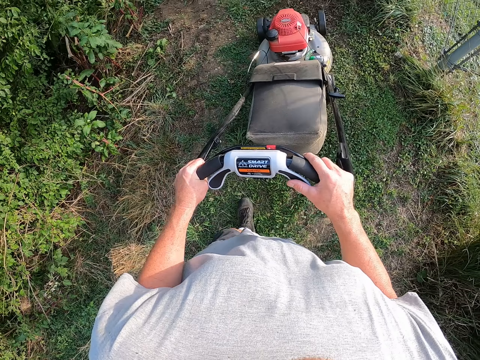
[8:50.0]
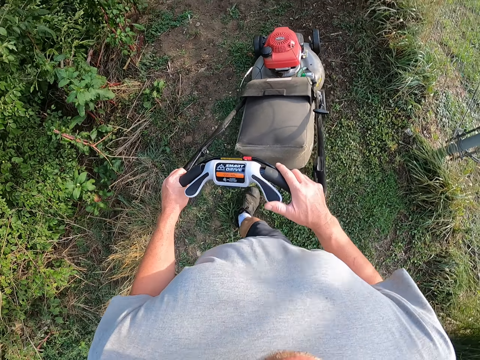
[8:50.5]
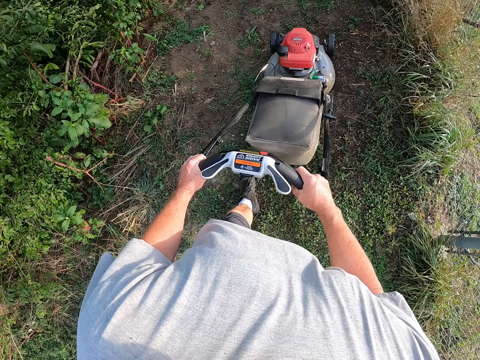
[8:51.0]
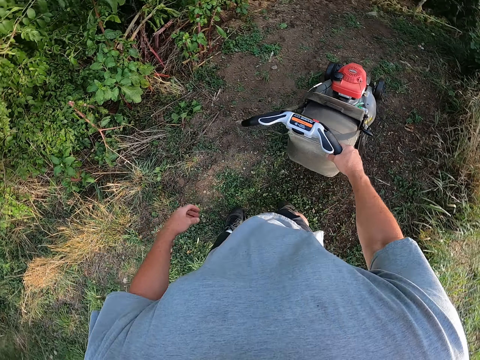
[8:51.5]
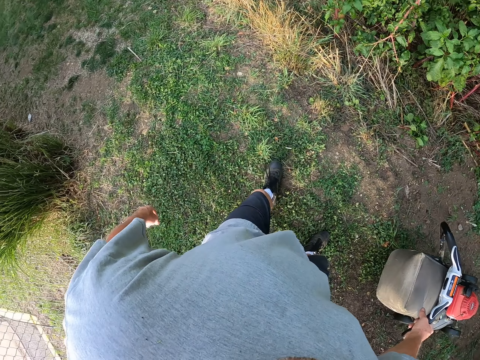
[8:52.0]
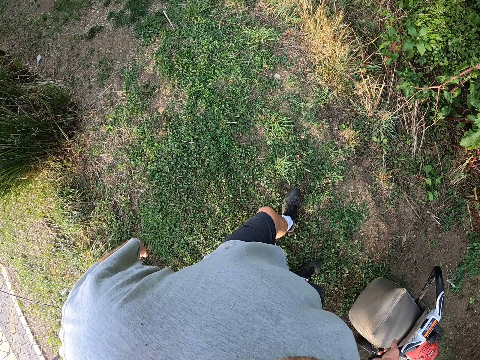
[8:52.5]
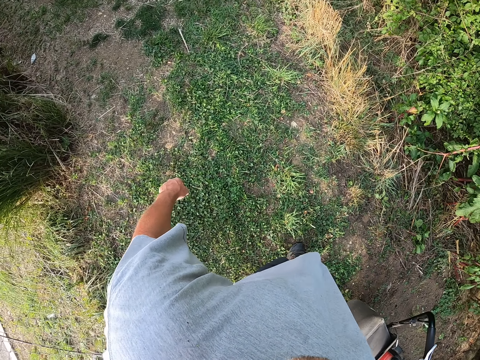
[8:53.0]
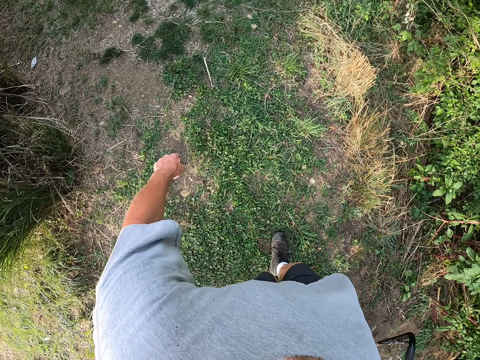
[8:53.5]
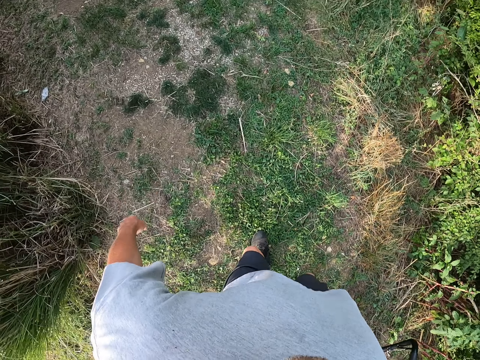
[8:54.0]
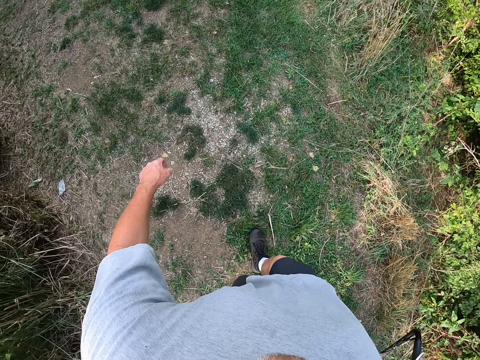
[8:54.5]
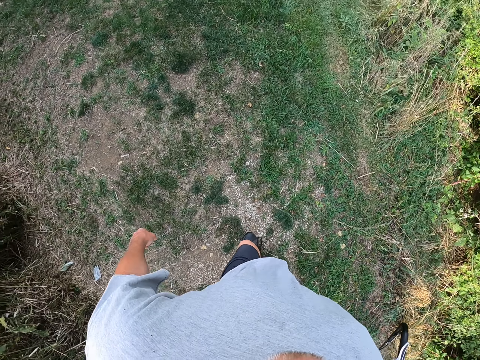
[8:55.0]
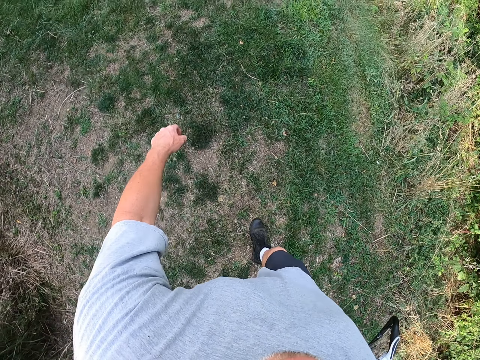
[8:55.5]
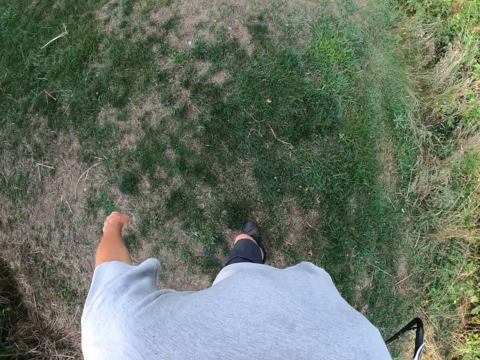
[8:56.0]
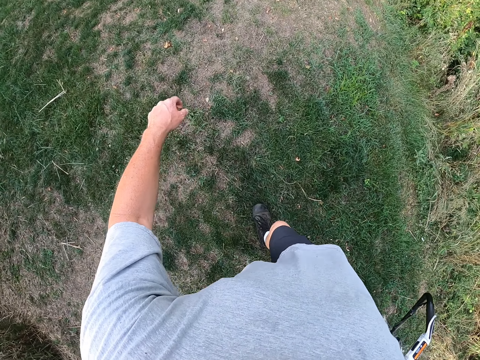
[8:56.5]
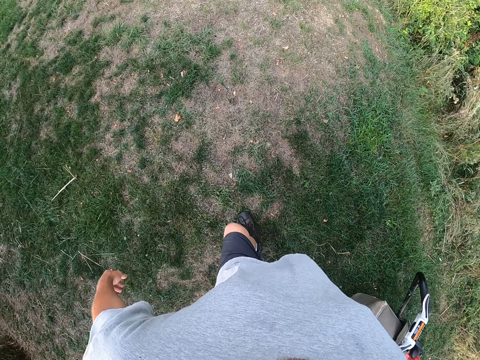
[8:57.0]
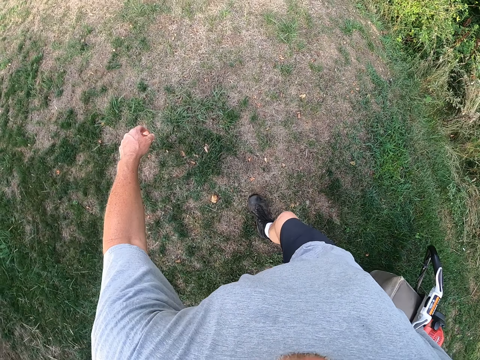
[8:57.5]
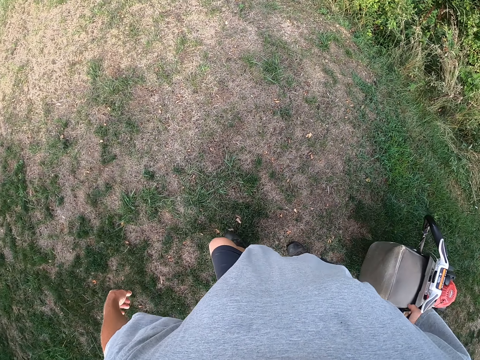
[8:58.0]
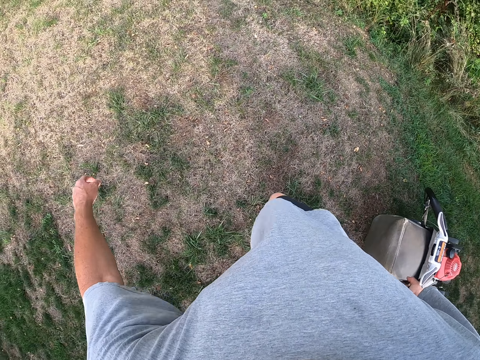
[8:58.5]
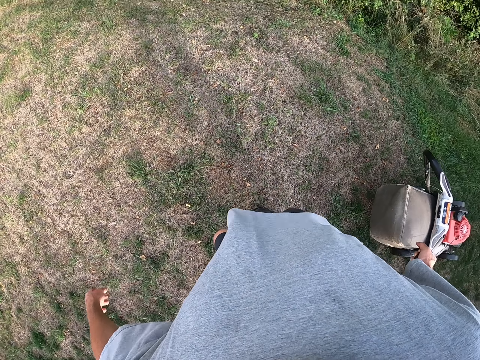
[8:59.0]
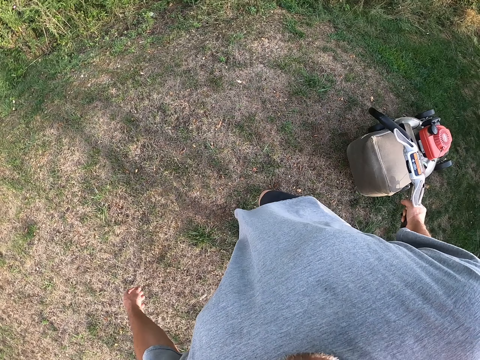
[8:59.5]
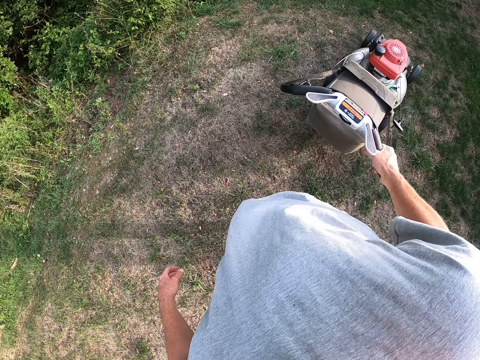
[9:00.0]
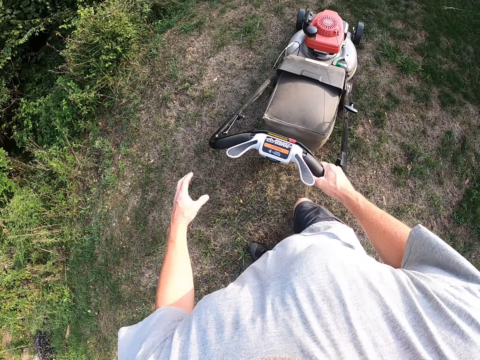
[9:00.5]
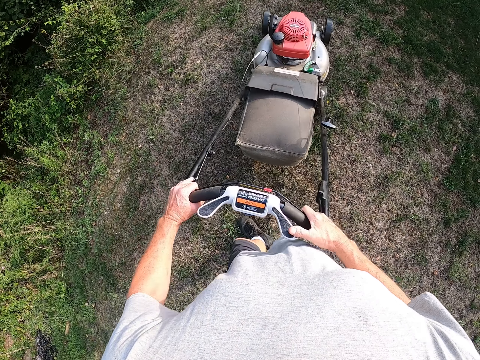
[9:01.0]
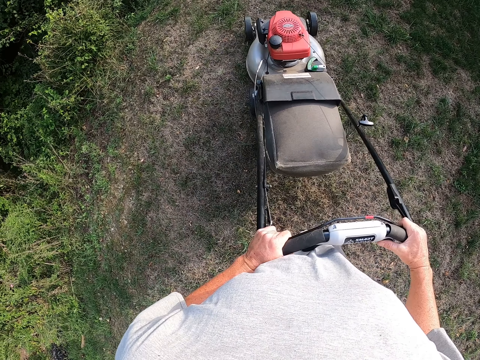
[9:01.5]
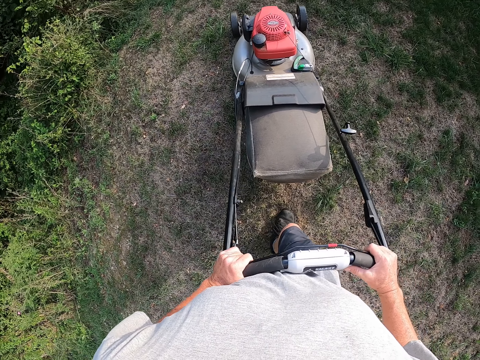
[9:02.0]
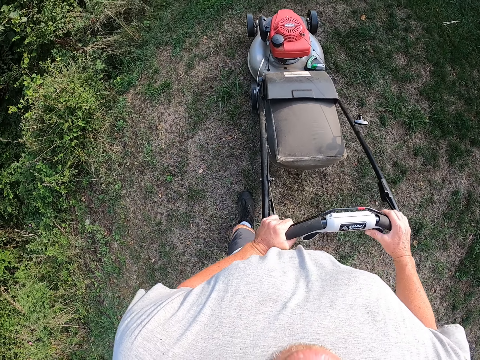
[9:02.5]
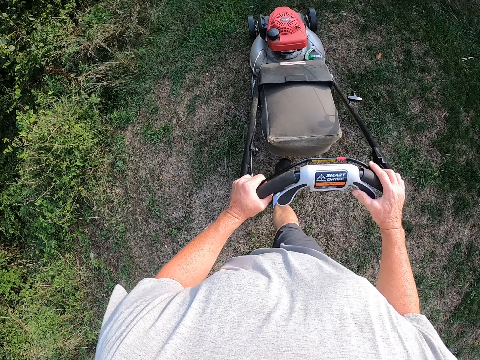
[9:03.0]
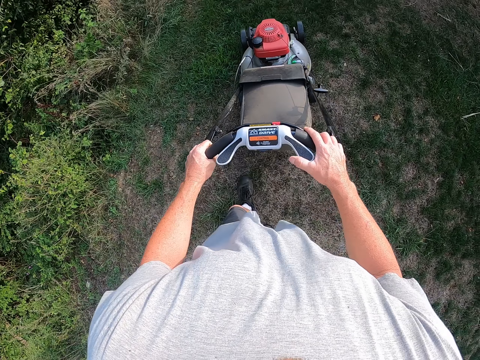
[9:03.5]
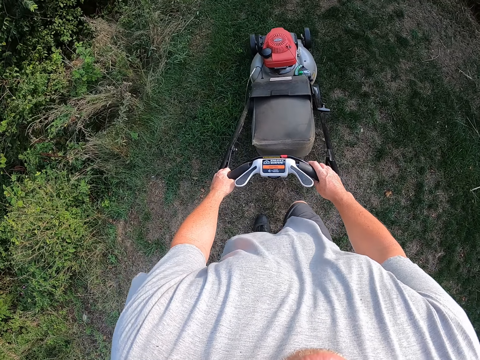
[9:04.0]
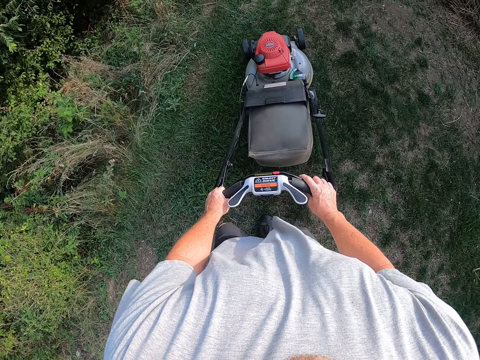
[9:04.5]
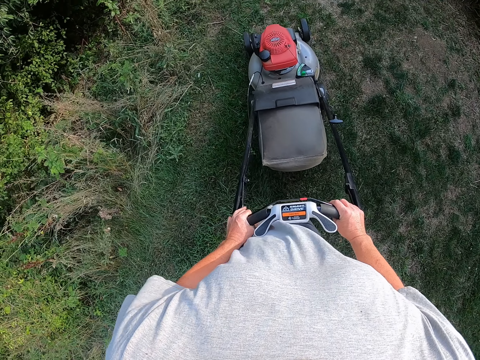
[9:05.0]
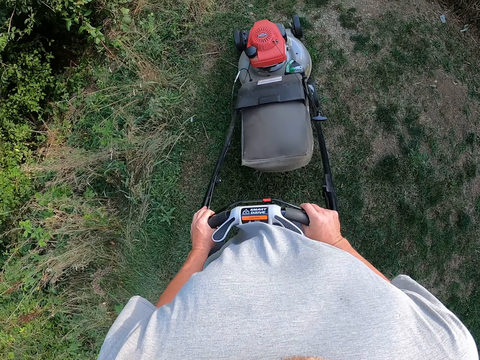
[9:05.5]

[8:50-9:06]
The camera wearer moves the left hand from the mower. They pull the mower. They place the left hand on the mower. They push the mower.

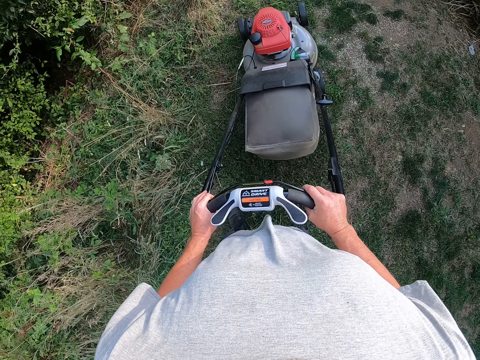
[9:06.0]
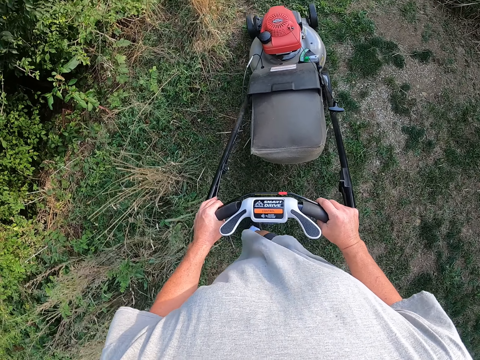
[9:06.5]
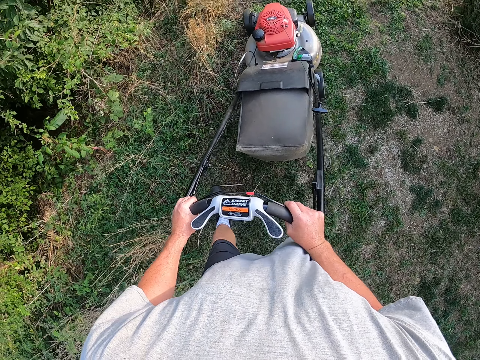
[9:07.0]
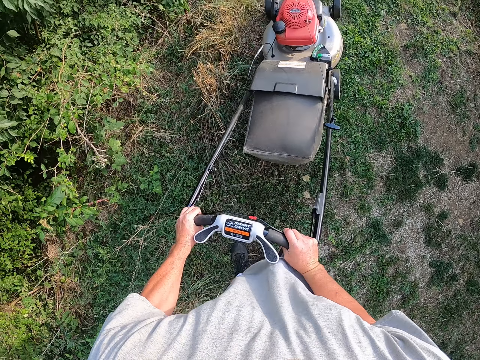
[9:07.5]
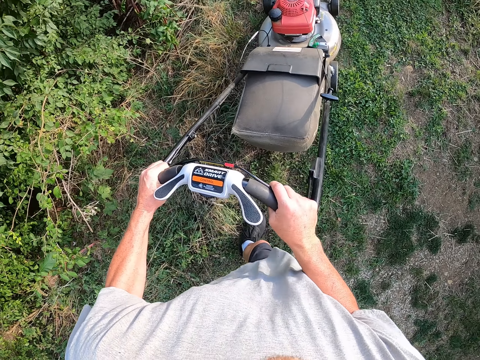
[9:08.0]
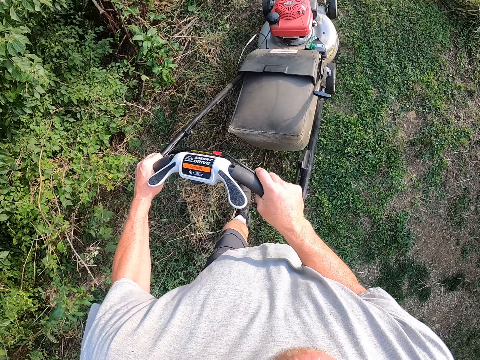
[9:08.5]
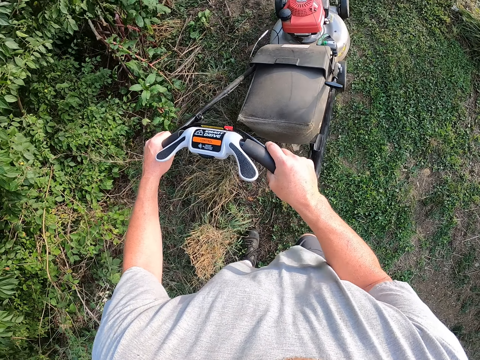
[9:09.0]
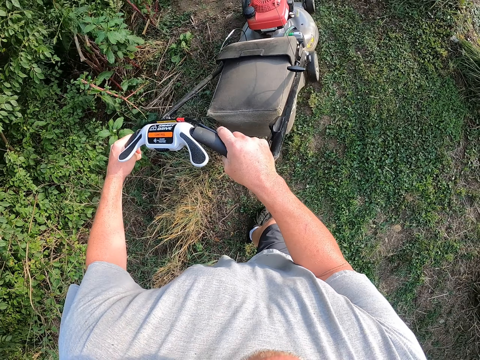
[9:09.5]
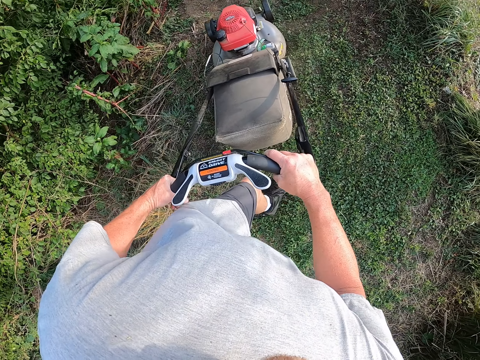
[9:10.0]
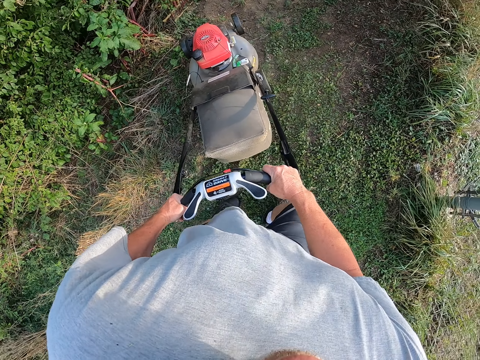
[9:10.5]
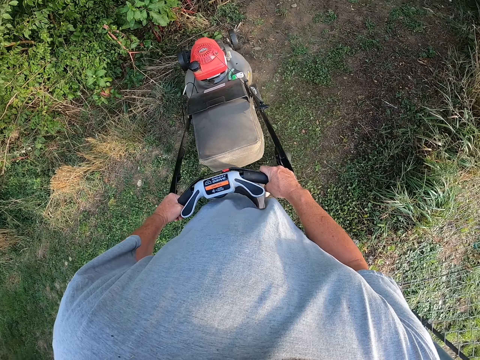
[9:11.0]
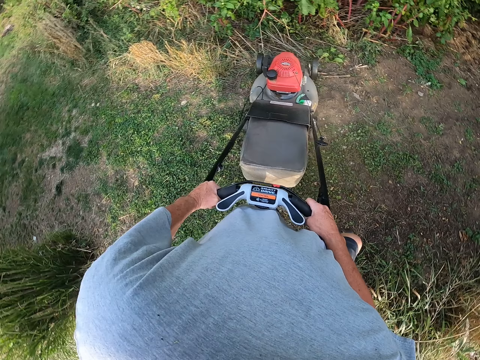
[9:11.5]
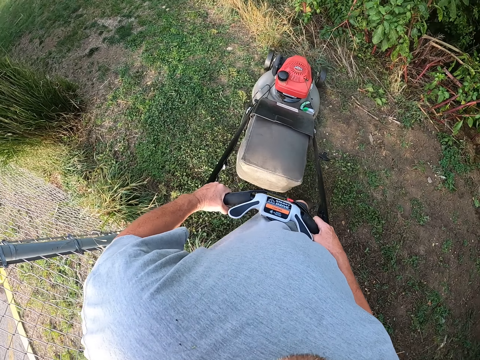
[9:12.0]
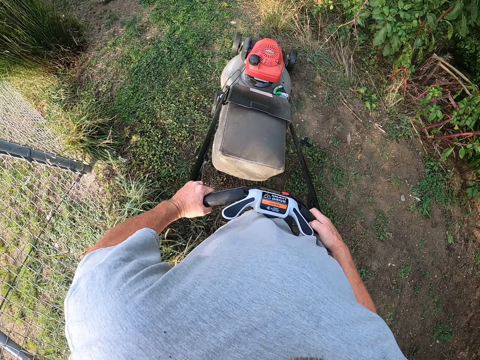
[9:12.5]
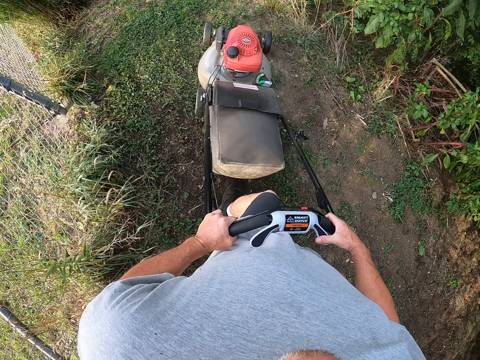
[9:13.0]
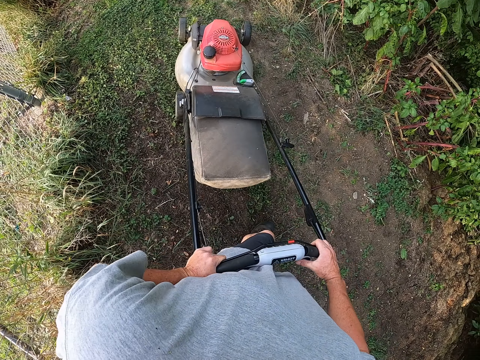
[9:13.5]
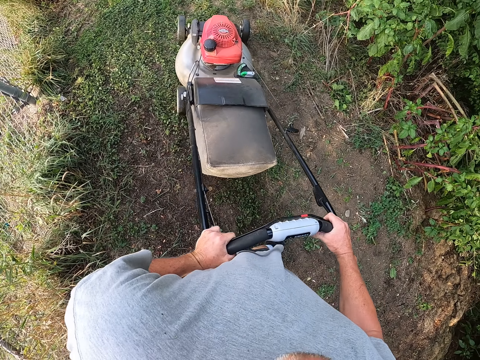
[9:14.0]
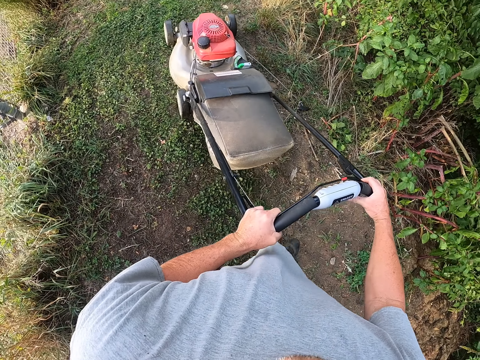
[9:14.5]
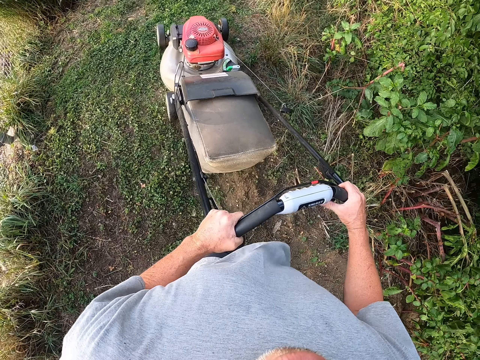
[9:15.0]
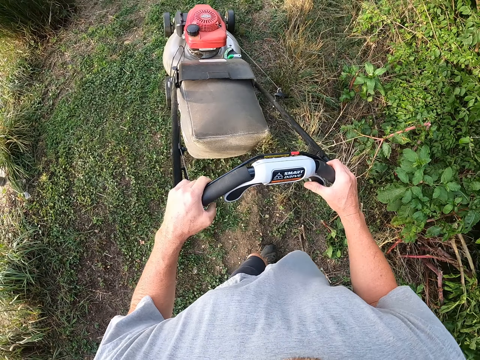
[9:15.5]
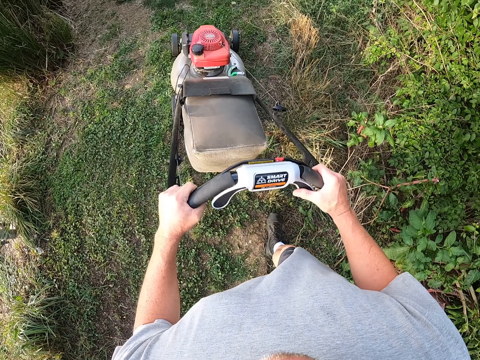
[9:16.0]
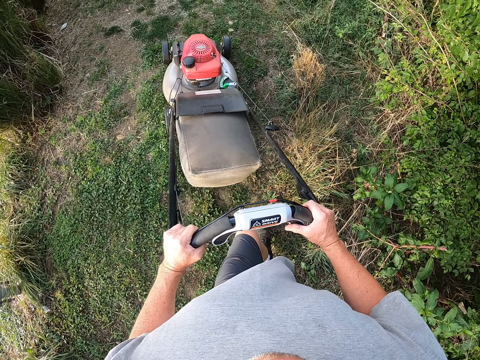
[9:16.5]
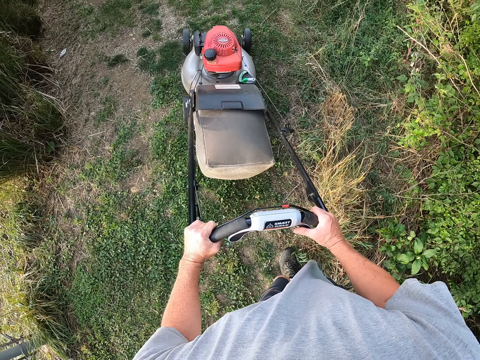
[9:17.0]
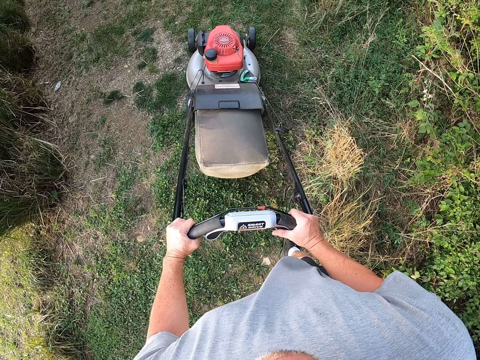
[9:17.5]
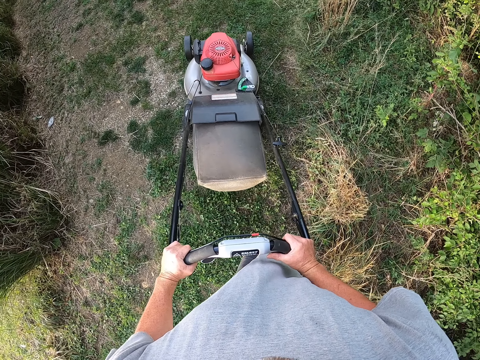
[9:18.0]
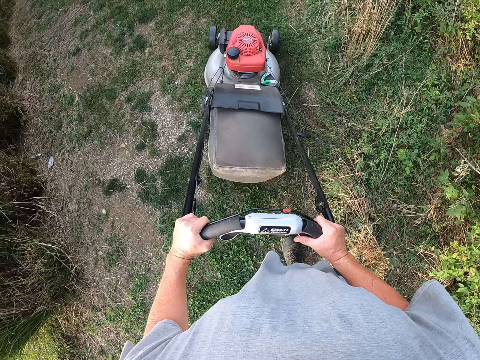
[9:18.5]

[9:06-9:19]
The camera wearer pulls the mower. They push the mower.
